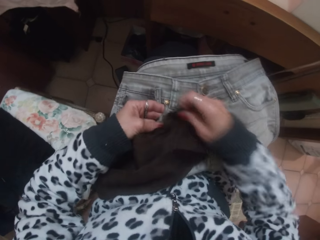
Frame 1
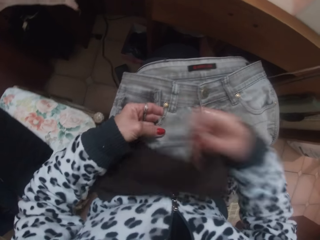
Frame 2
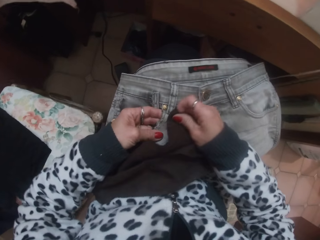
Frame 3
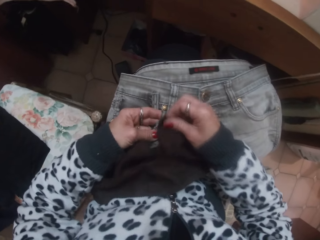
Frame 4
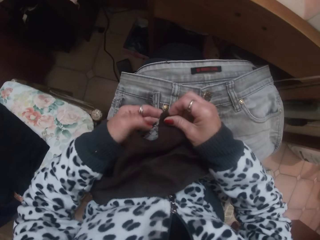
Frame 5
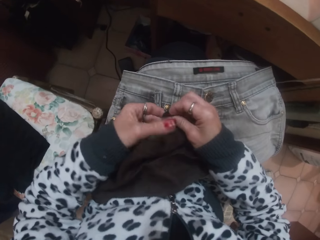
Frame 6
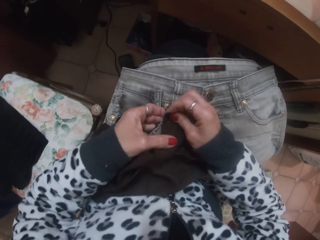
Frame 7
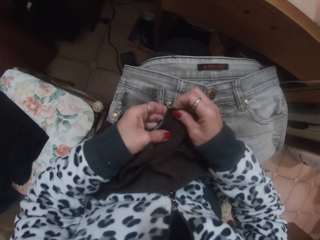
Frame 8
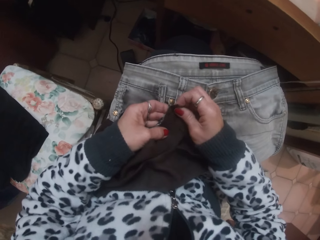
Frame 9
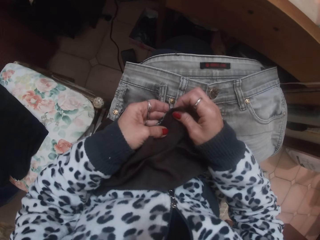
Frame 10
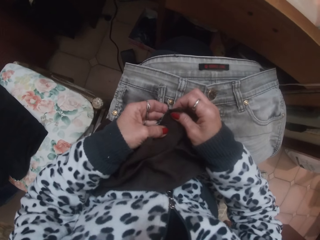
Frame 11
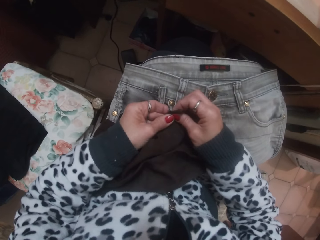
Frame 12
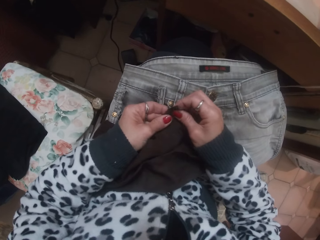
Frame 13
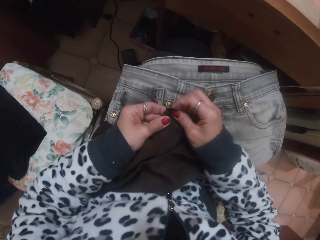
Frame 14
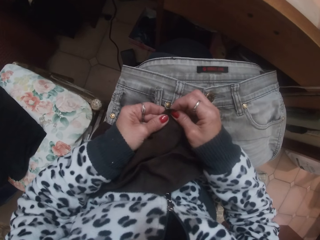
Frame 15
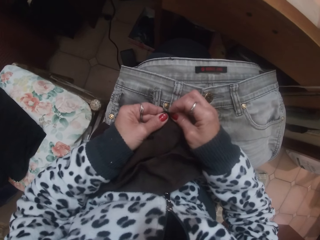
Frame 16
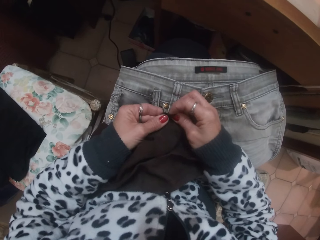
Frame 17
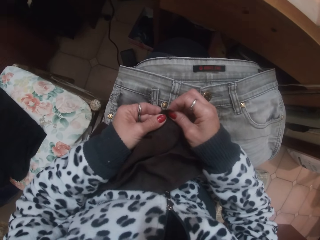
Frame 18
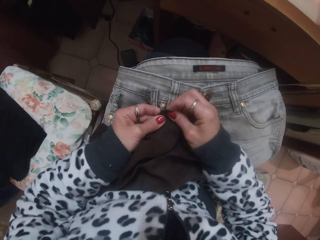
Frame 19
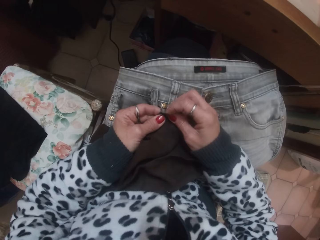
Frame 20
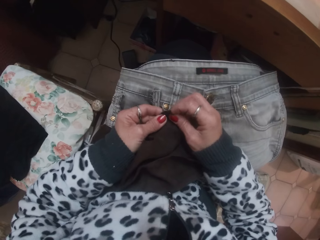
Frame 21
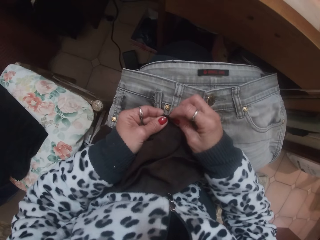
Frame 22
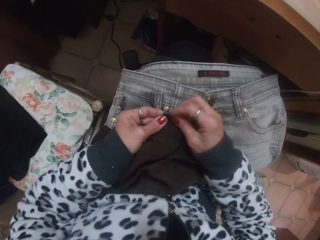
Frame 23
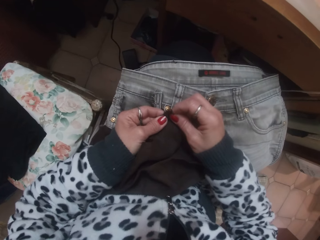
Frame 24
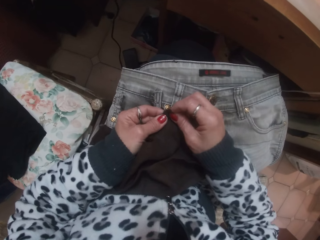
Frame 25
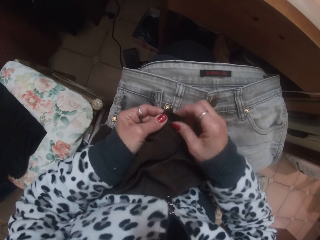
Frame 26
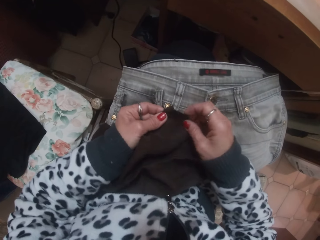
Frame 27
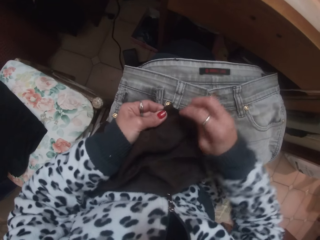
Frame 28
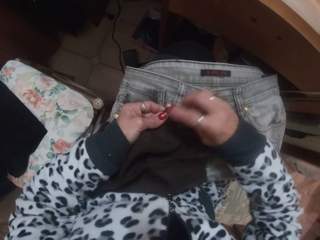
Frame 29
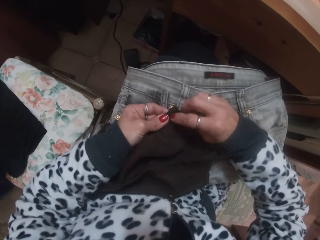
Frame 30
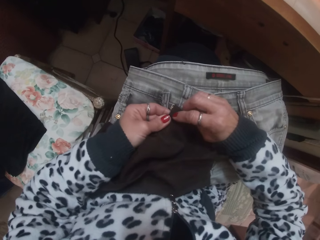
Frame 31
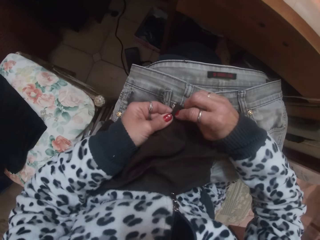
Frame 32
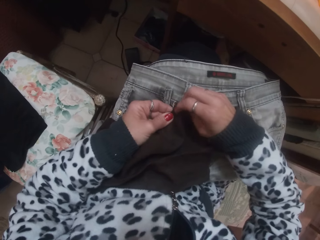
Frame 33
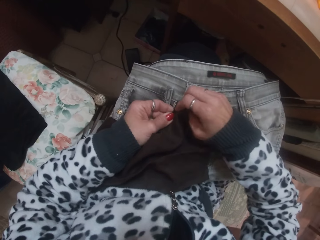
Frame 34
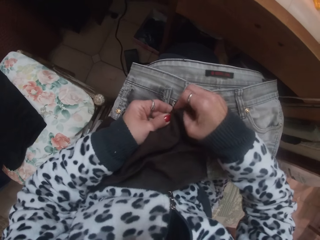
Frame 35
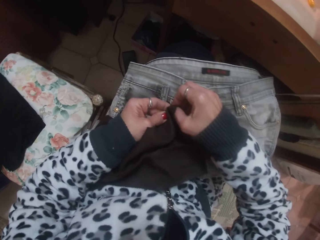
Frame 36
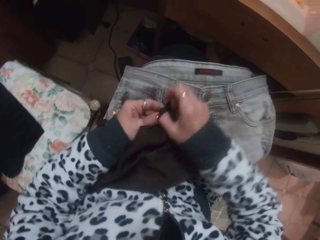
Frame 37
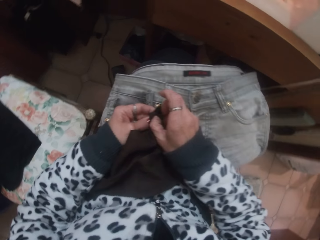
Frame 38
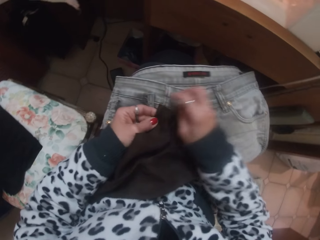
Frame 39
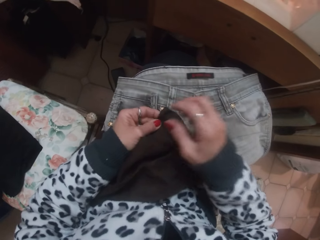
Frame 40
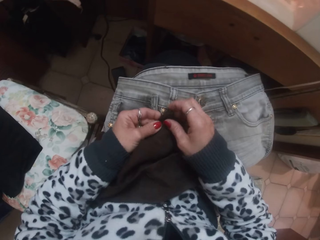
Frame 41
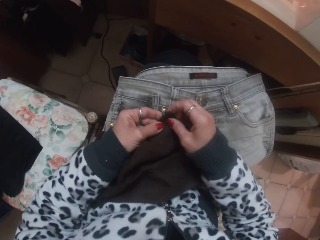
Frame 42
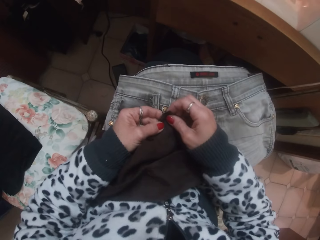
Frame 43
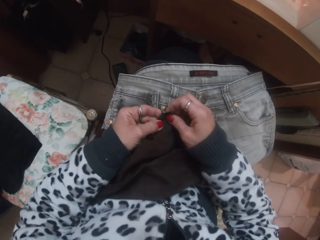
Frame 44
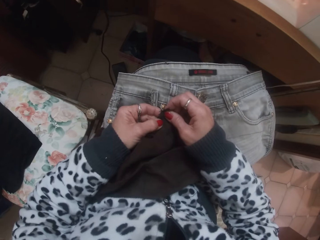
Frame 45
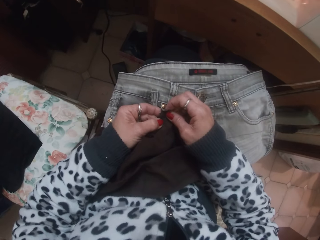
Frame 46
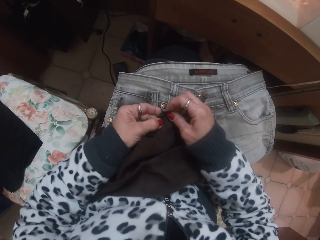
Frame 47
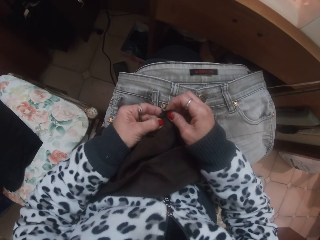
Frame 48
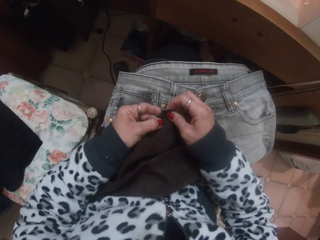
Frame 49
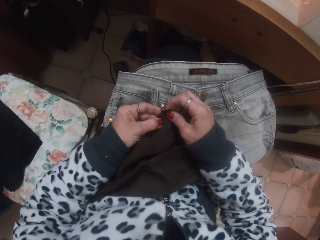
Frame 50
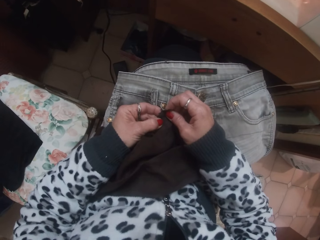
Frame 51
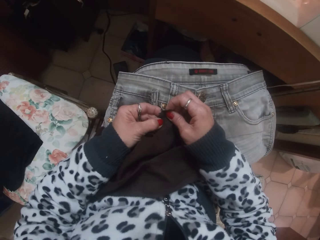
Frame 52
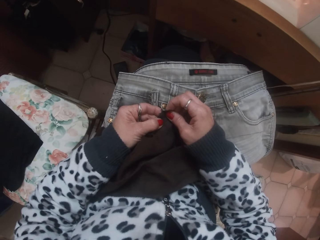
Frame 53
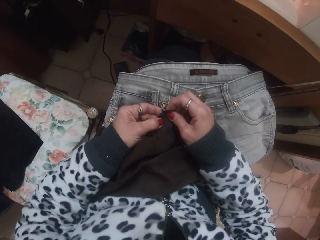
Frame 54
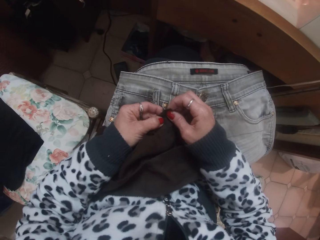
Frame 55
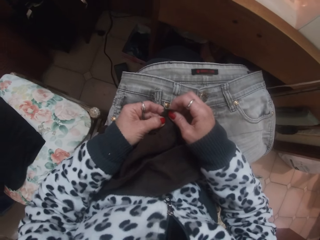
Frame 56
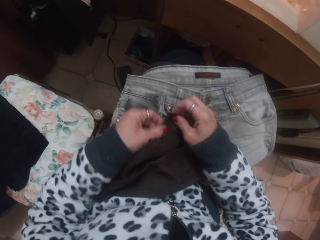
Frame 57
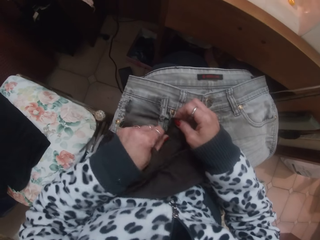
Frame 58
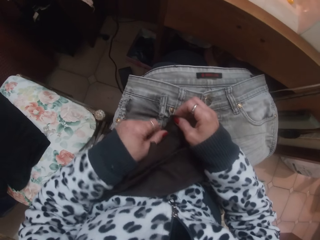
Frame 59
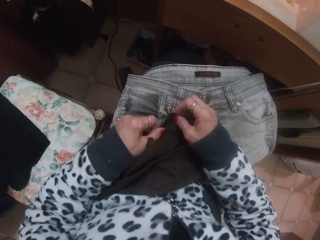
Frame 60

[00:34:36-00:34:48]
The camera wearer measures the fabric on the cloth.

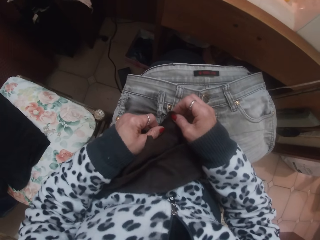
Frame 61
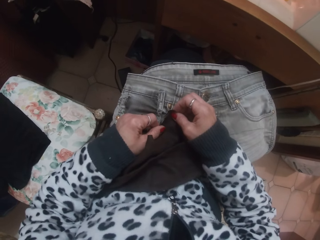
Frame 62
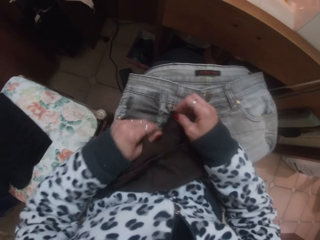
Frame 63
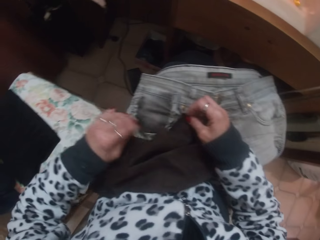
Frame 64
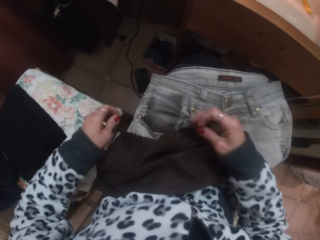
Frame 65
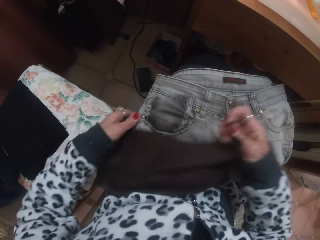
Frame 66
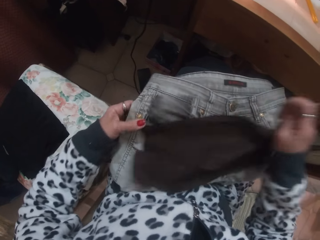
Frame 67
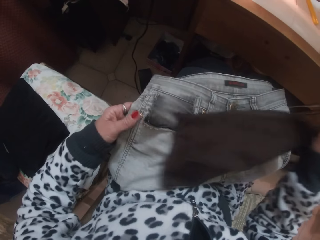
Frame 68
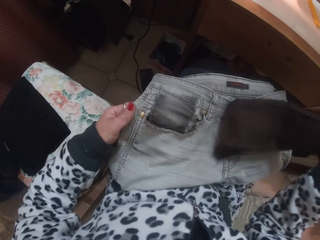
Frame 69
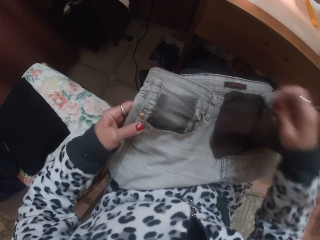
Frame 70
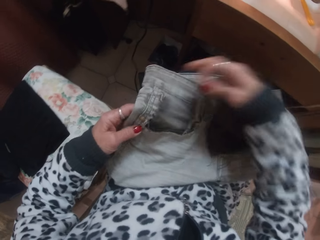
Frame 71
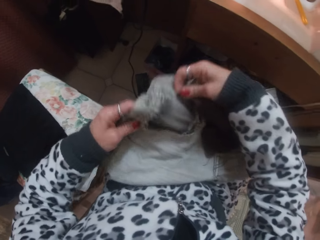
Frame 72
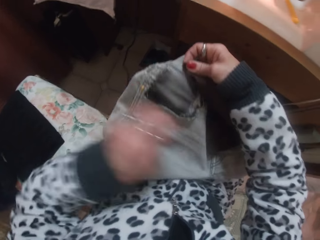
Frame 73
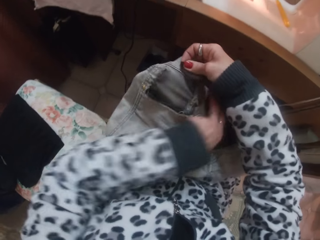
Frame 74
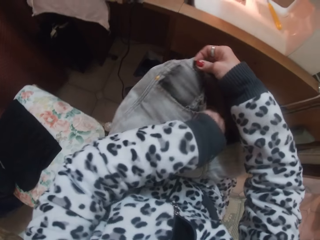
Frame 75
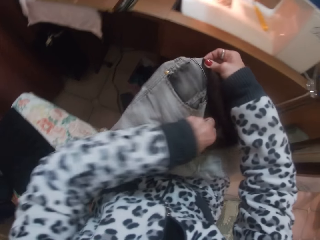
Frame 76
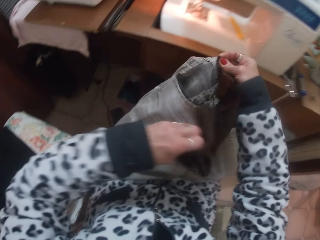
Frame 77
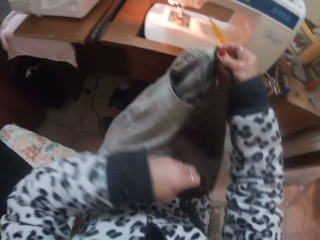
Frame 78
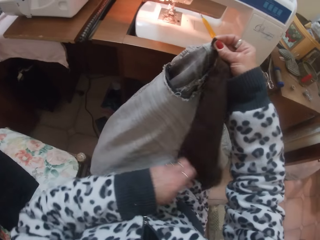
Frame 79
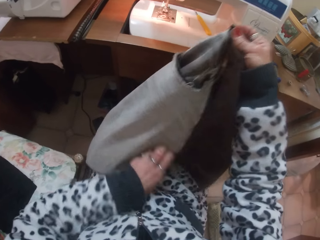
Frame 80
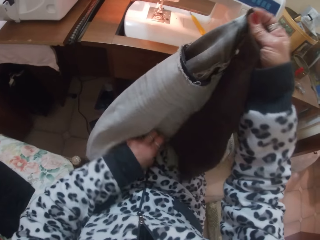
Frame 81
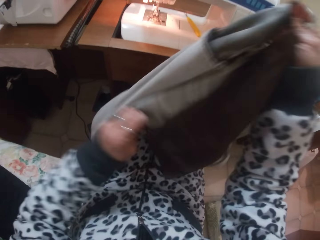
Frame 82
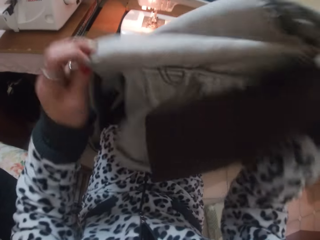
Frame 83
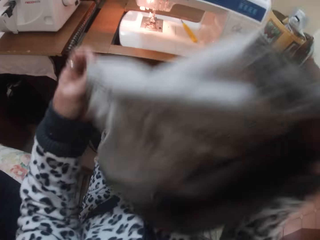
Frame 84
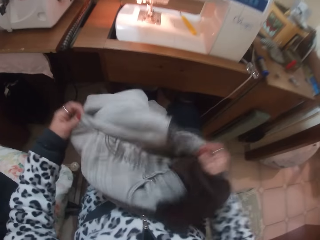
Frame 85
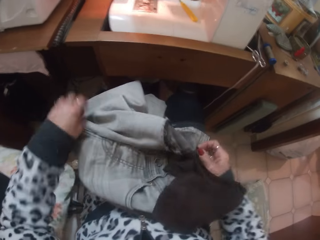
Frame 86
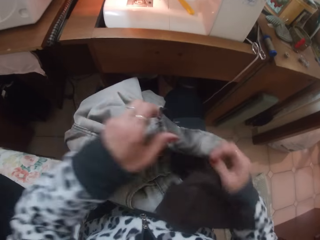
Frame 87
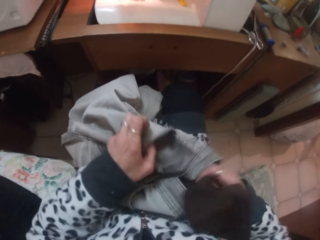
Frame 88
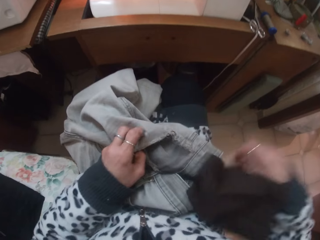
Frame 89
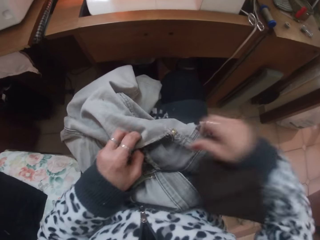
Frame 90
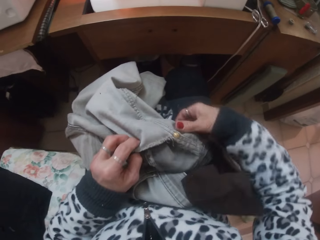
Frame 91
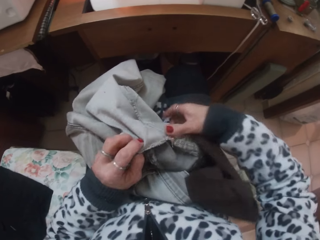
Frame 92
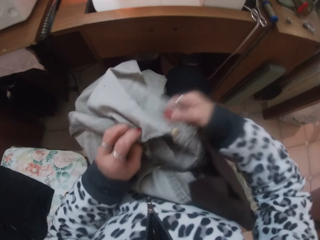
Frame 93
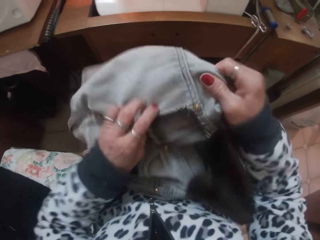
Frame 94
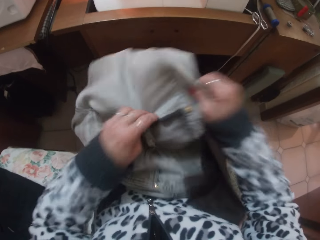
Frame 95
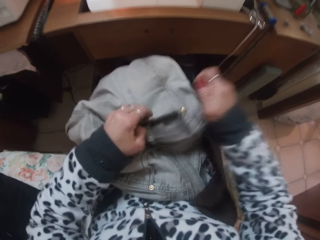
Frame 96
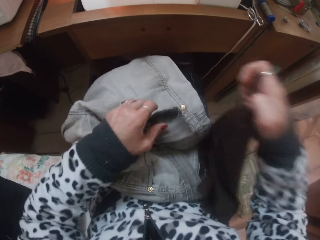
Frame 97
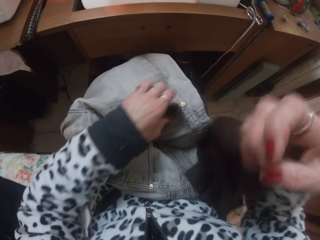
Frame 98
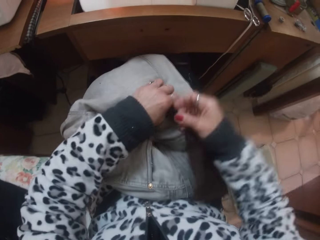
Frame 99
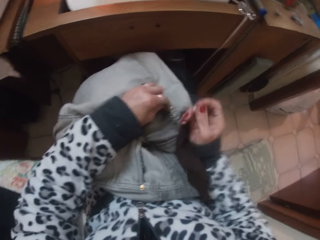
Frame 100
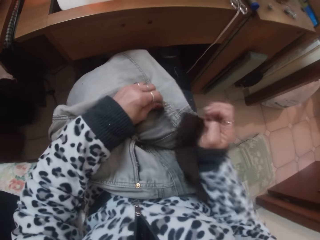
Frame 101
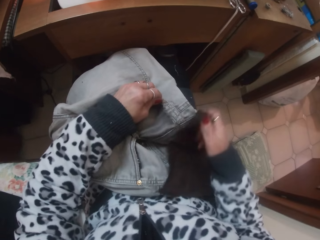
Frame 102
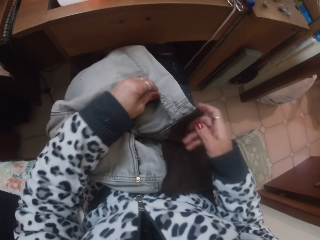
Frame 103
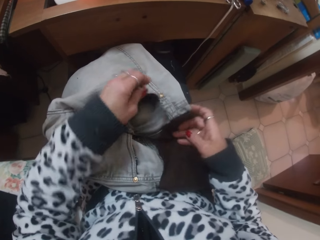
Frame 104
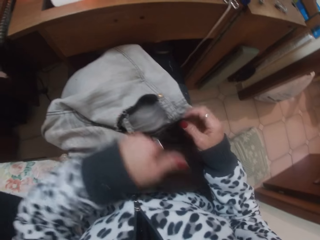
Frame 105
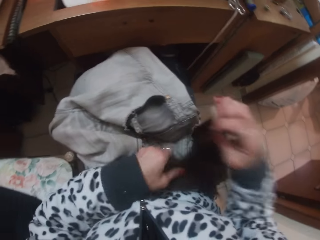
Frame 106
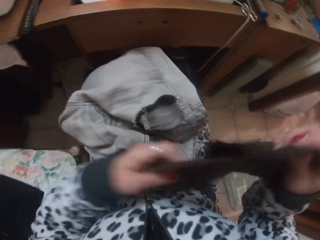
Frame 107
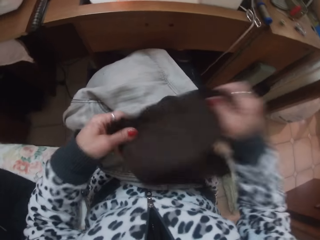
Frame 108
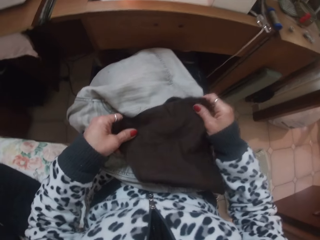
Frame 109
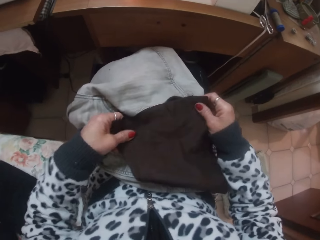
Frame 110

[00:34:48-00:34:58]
The camera wearer lifts the cloth up.
